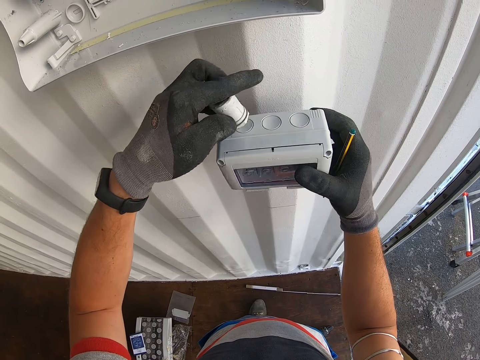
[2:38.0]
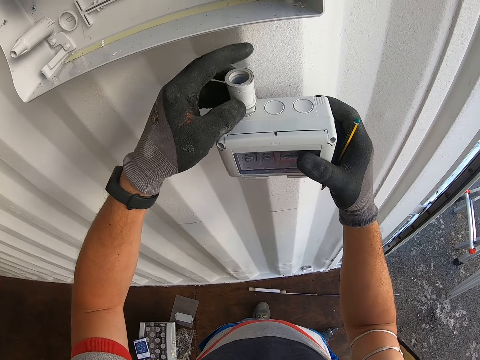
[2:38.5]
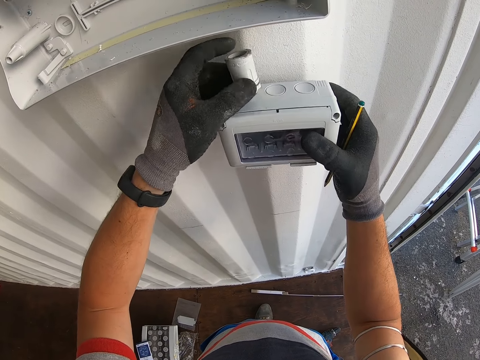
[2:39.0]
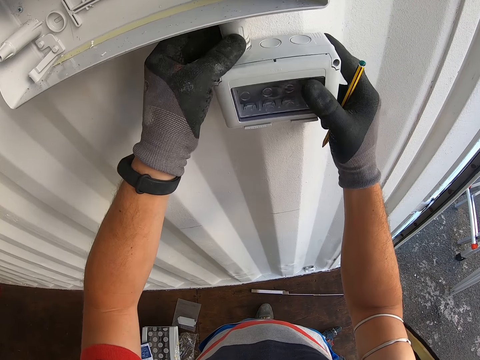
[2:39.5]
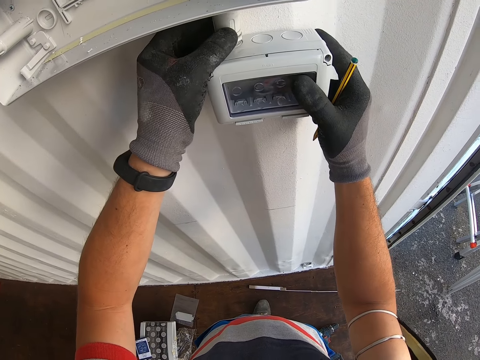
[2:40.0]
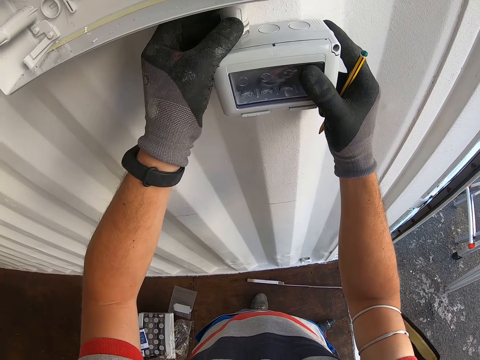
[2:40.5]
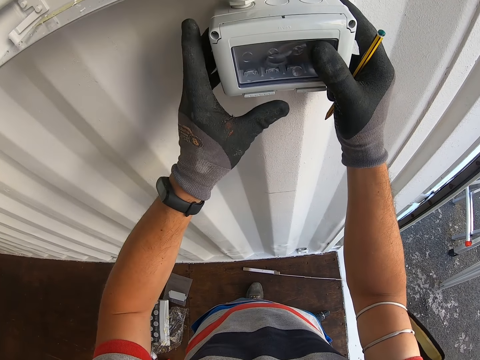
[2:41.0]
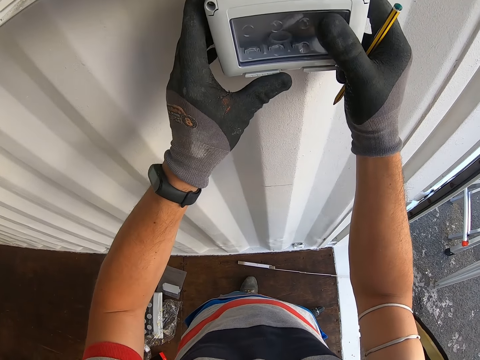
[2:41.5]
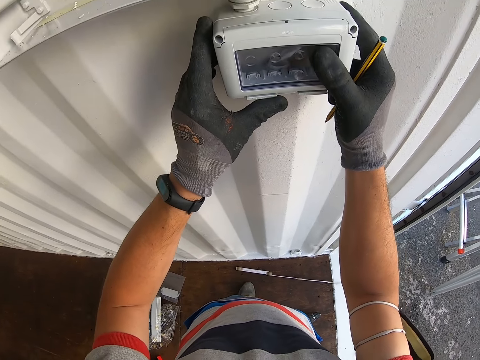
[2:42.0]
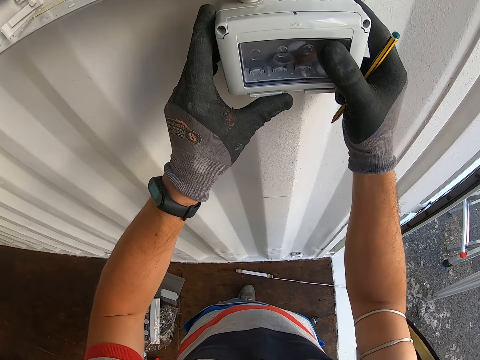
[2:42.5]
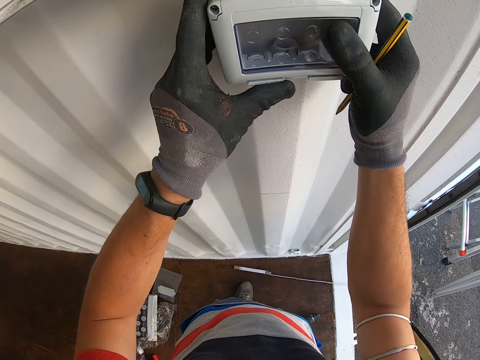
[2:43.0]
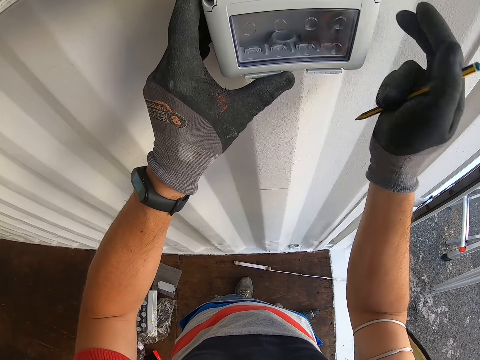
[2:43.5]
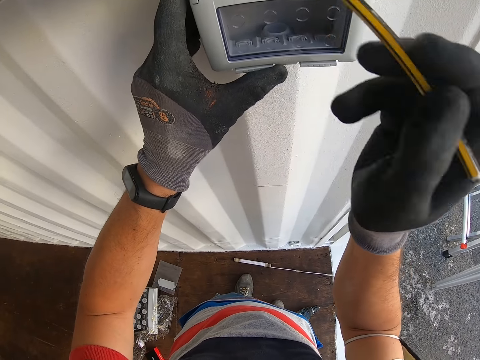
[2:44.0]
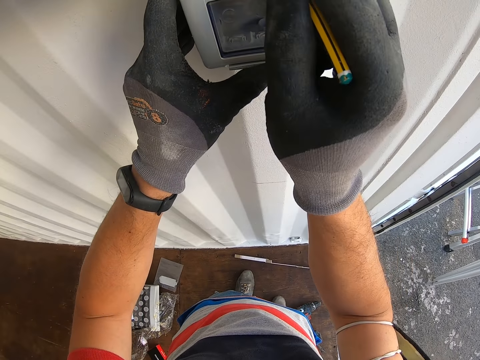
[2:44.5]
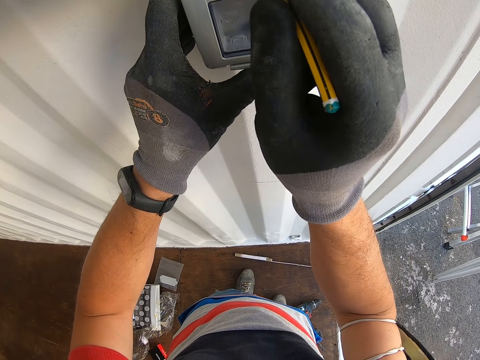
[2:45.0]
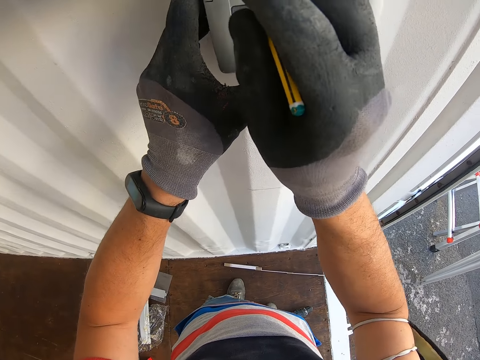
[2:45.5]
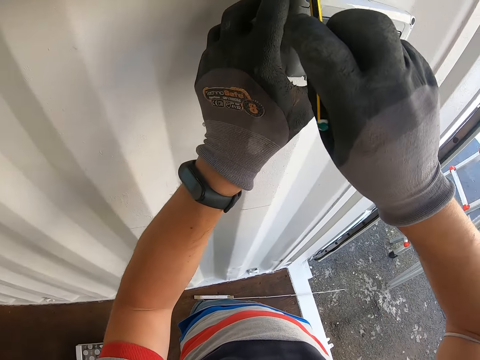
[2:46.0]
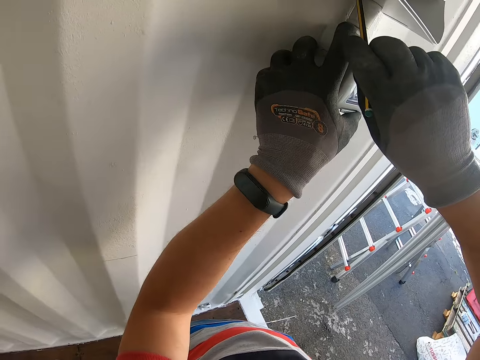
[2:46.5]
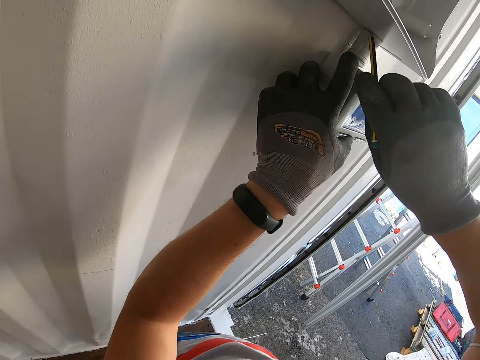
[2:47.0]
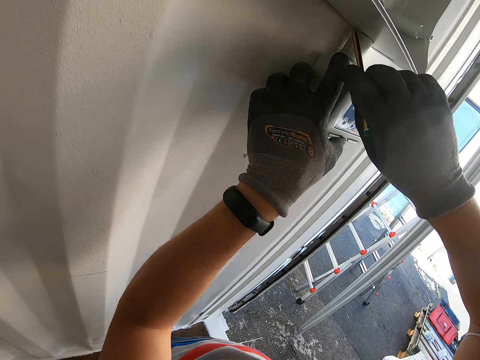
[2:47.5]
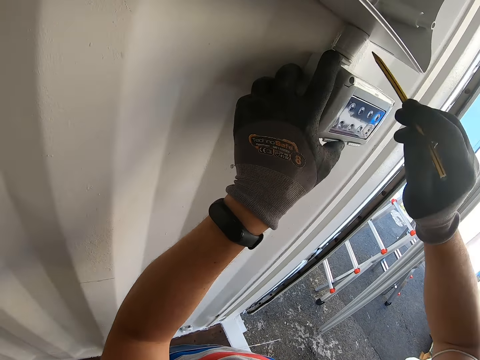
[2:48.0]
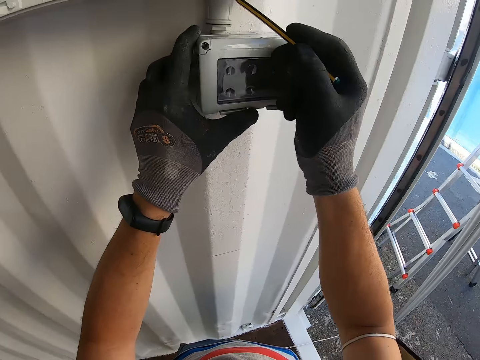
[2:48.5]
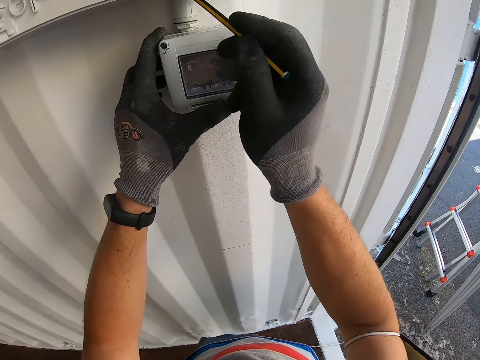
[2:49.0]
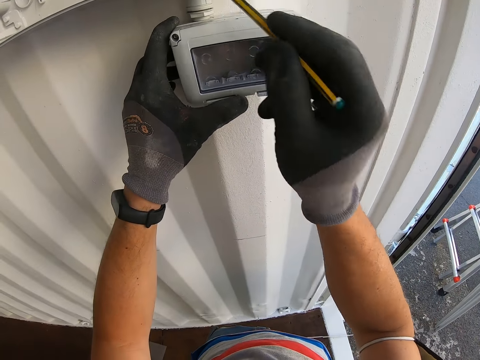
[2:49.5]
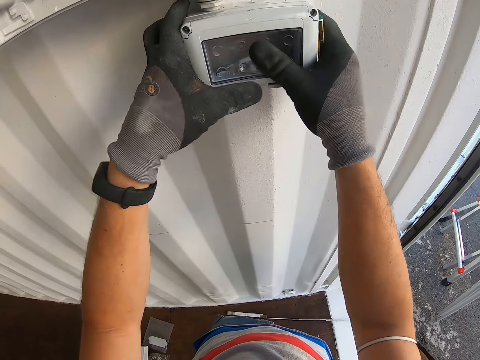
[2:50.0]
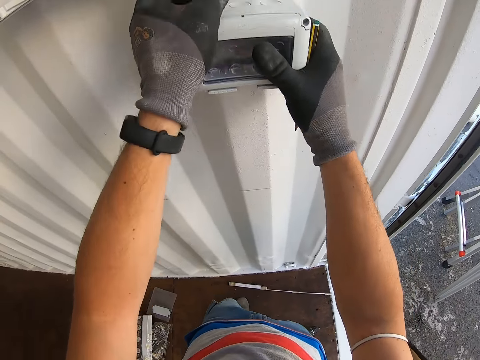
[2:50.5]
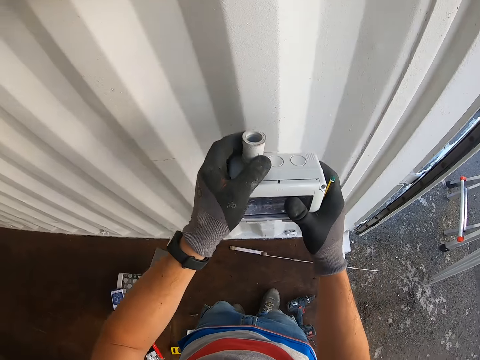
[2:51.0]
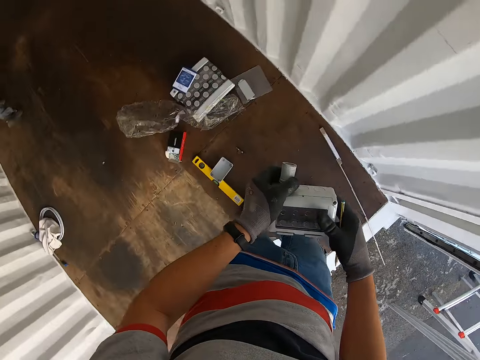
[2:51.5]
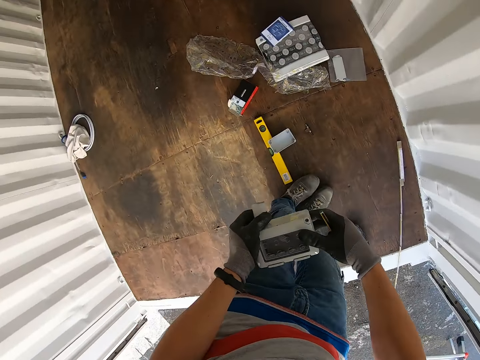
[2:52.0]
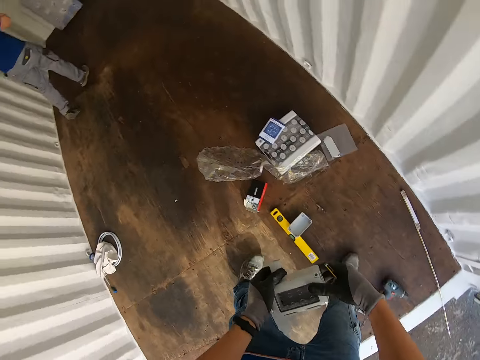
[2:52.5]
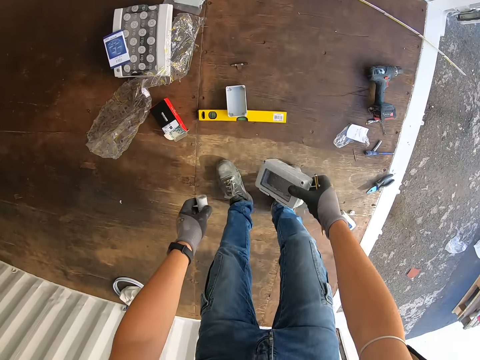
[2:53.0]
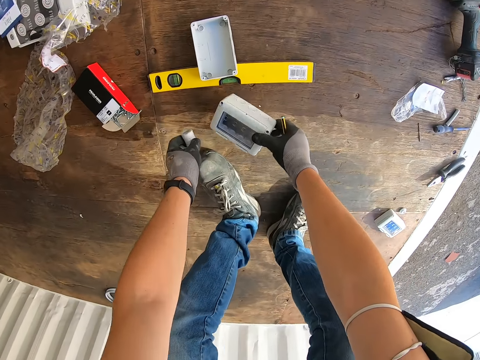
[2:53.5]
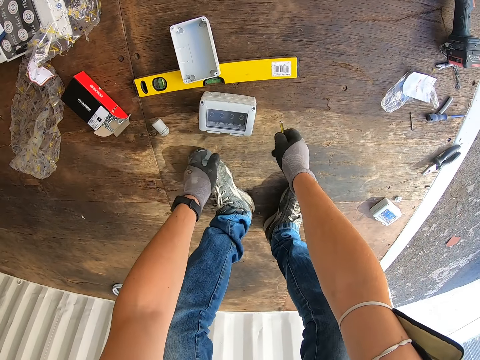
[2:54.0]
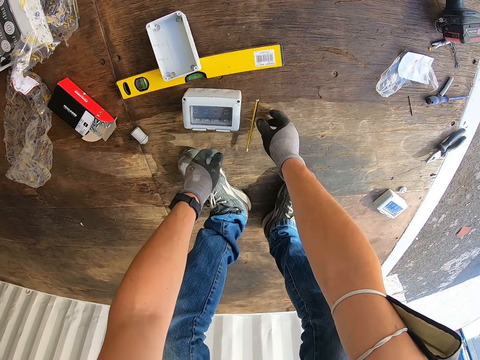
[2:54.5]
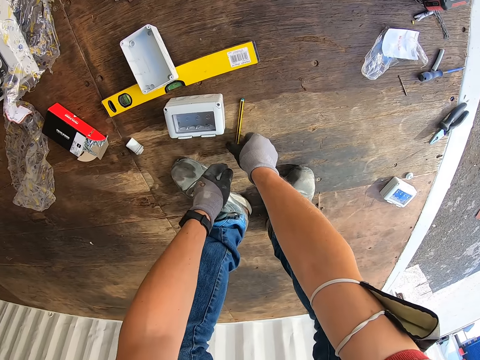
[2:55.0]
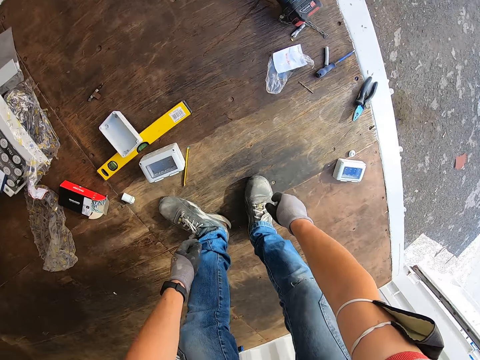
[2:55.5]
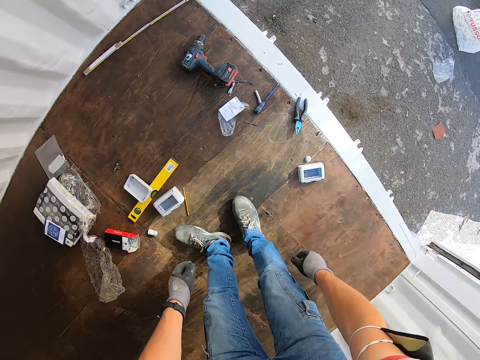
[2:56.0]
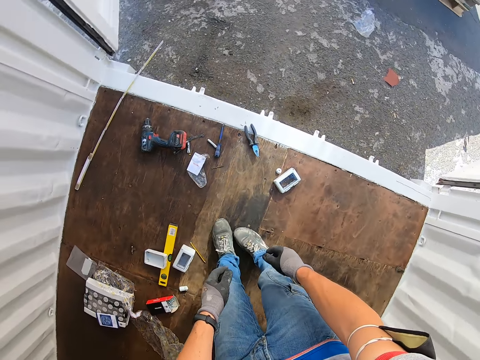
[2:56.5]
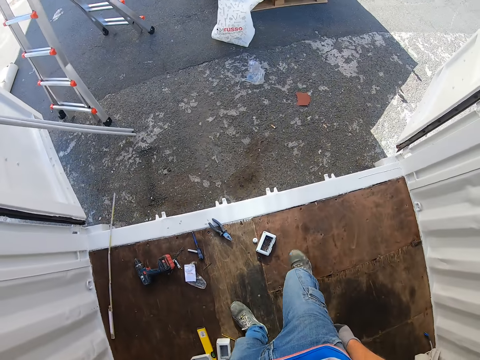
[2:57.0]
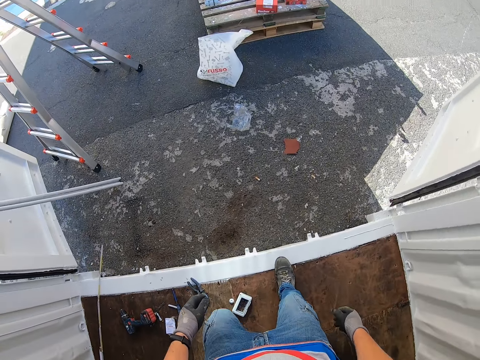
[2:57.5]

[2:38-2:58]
The camera wearer puts the socket box on the wall. They mark the wall with a pencil. They put the socket box on the floor.

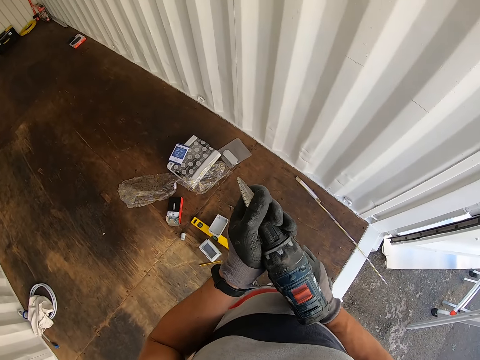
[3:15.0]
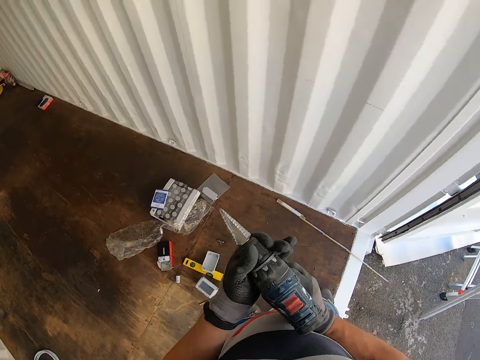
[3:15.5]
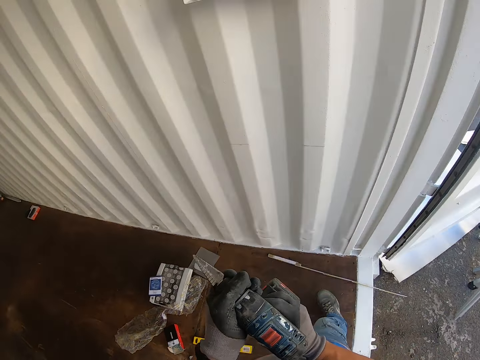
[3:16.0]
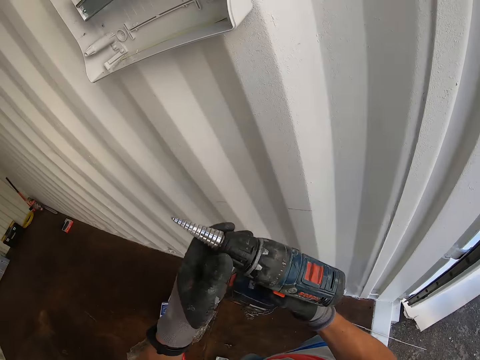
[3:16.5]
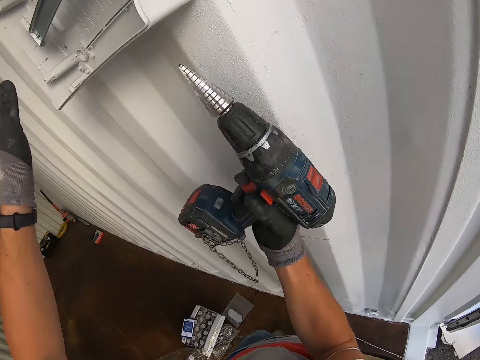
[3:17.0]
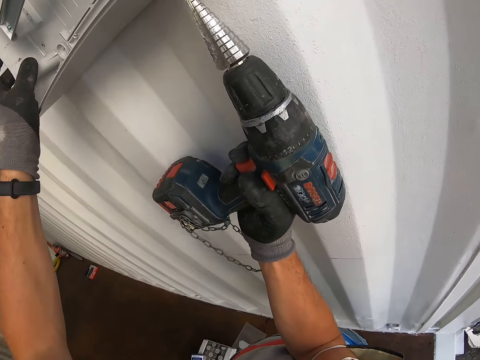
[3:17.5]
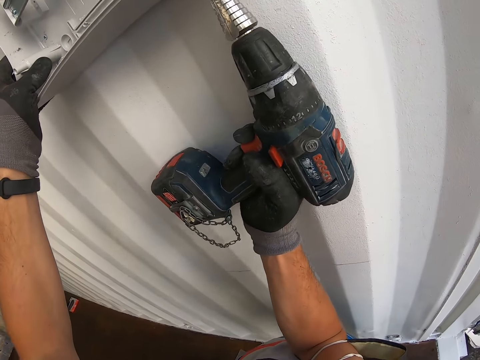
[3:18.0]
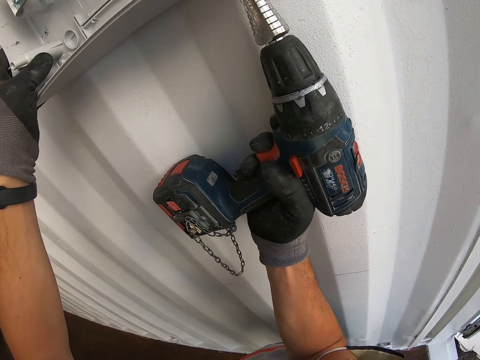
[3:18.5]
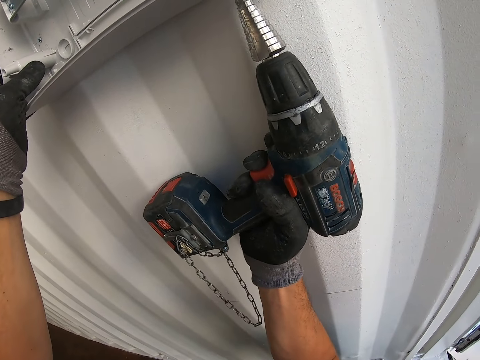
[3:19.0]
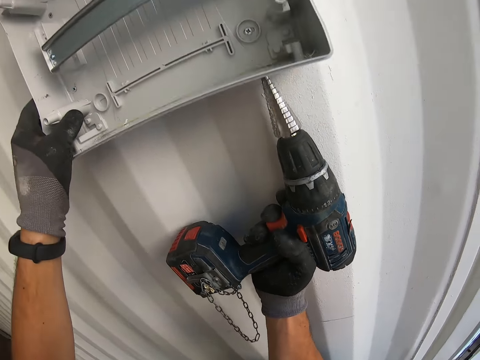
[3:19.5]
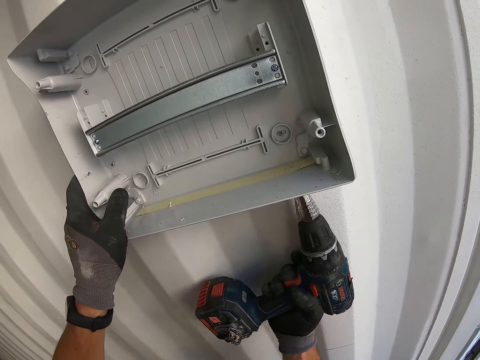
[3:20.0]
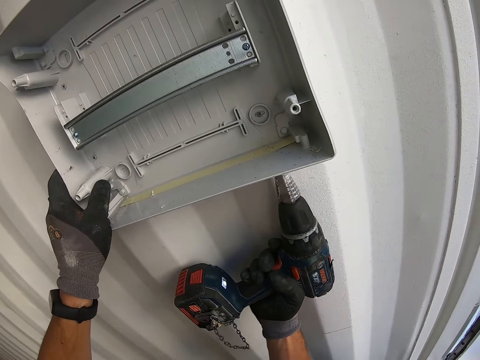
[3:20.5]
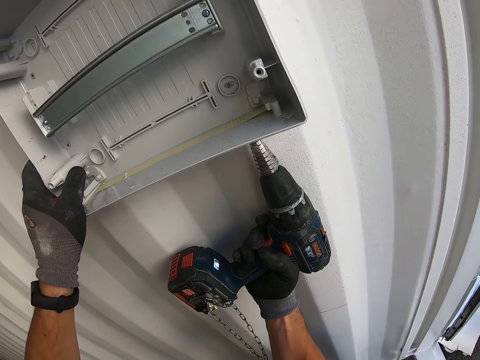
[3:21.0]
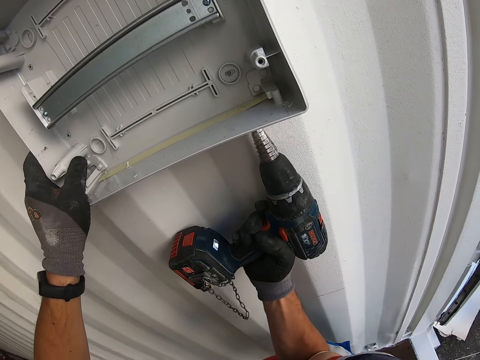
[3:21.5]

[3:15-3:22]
The camera wearer fixes the drill bit on the nail gun. They make a hole on the wall with a drill machine.
